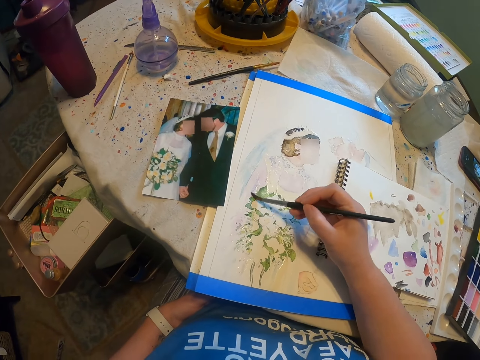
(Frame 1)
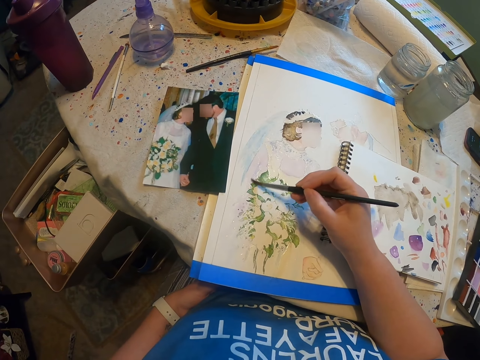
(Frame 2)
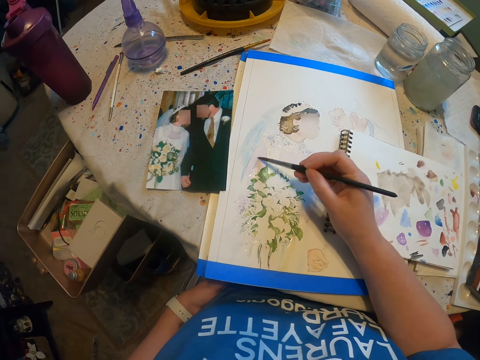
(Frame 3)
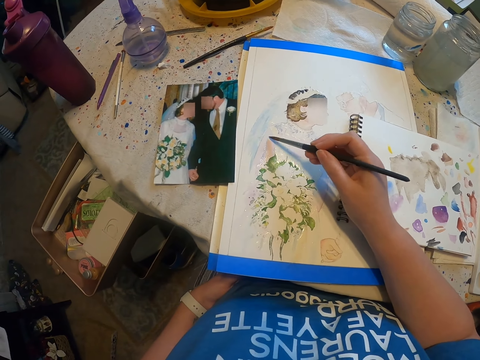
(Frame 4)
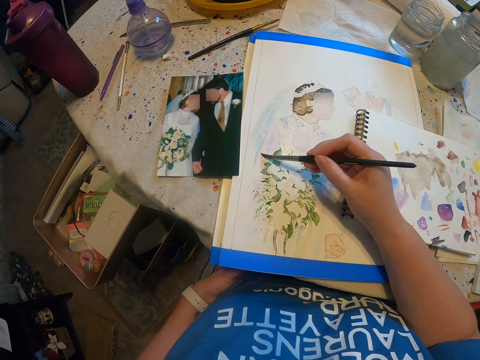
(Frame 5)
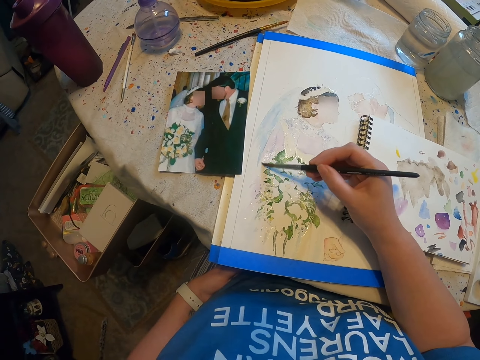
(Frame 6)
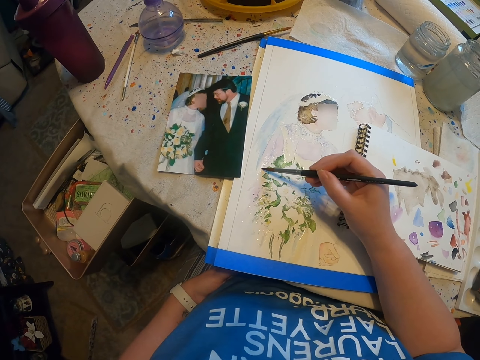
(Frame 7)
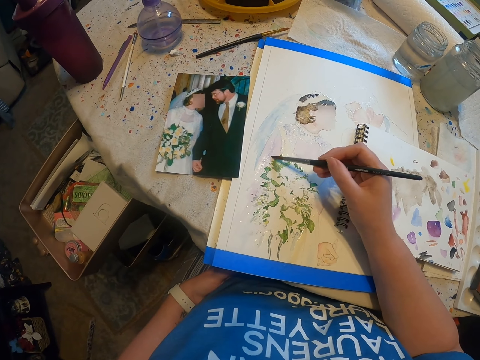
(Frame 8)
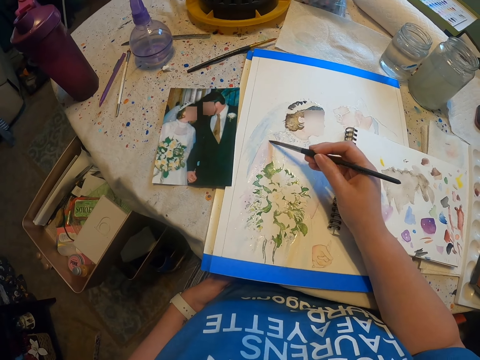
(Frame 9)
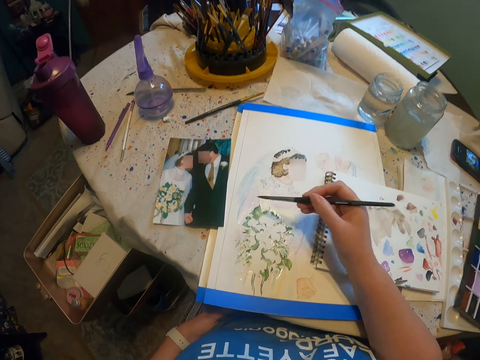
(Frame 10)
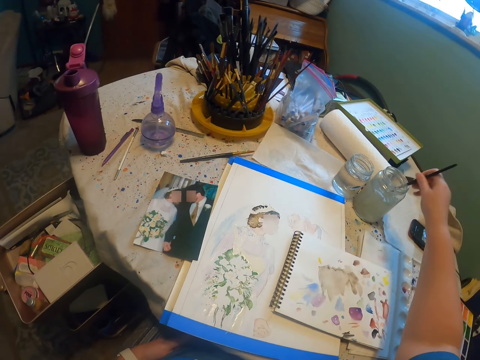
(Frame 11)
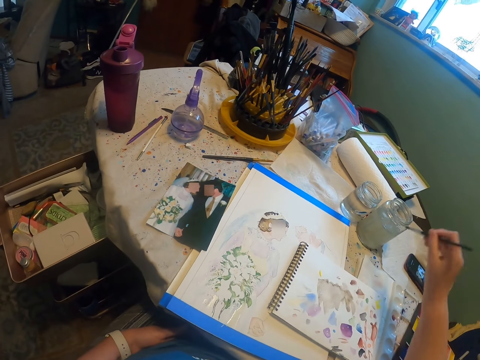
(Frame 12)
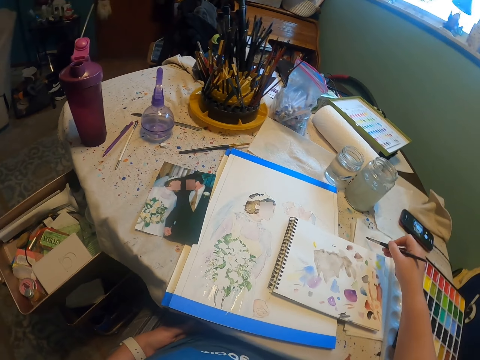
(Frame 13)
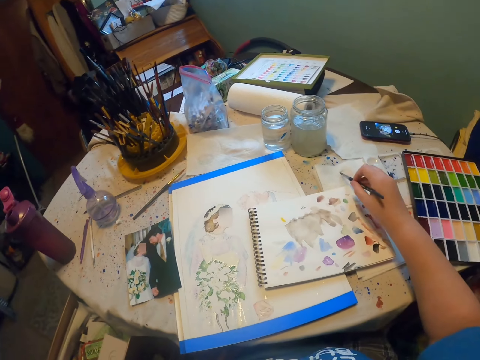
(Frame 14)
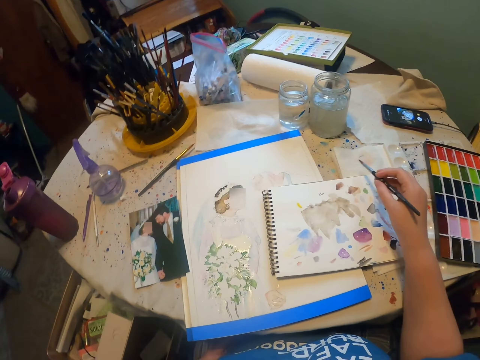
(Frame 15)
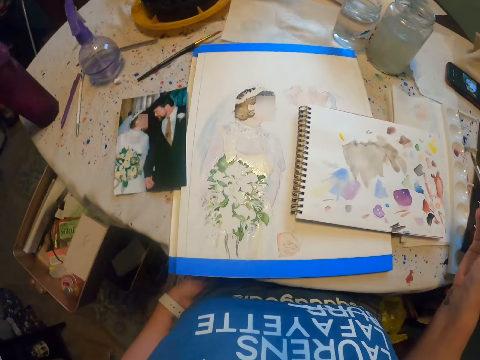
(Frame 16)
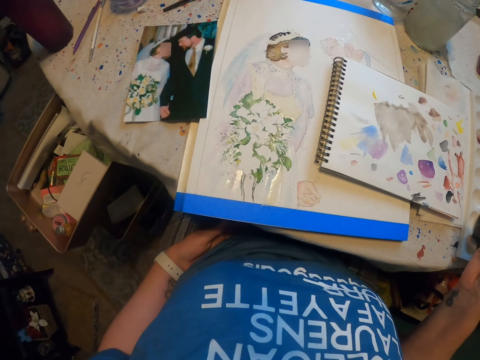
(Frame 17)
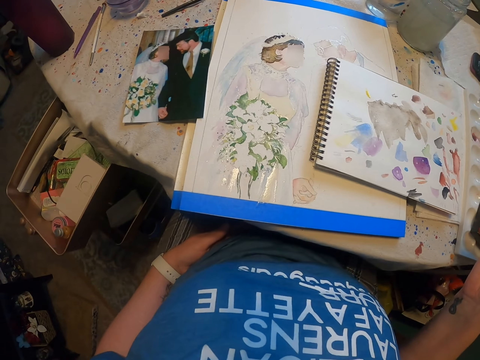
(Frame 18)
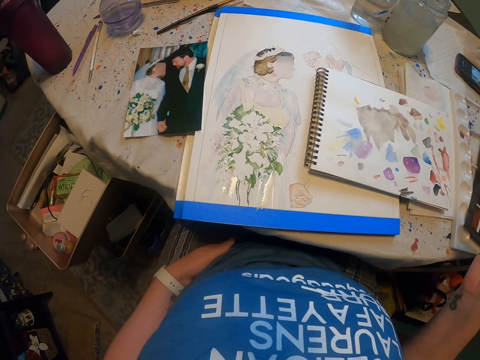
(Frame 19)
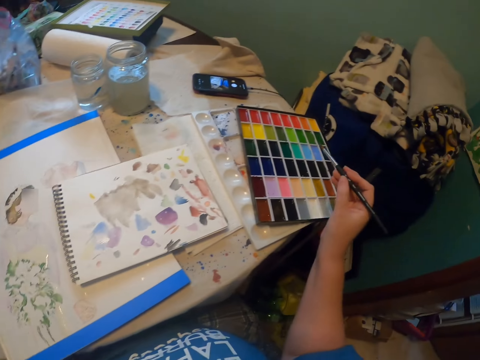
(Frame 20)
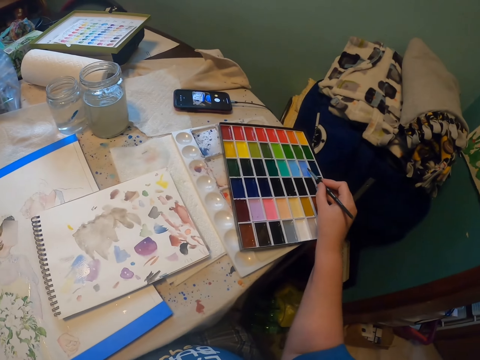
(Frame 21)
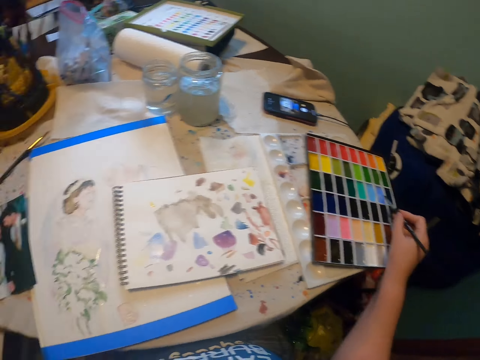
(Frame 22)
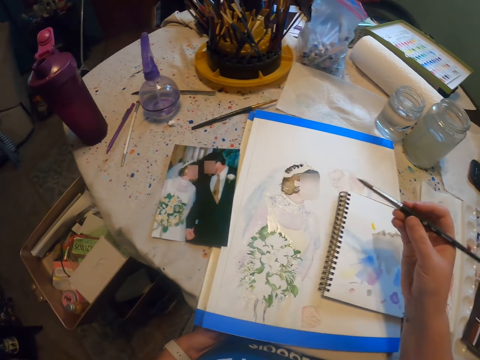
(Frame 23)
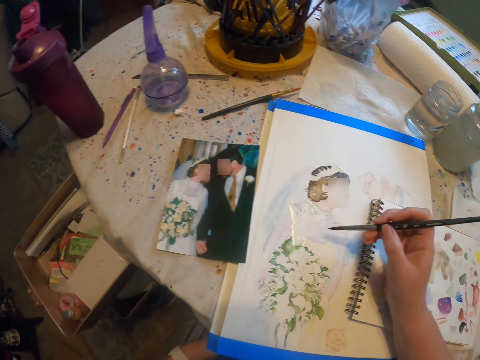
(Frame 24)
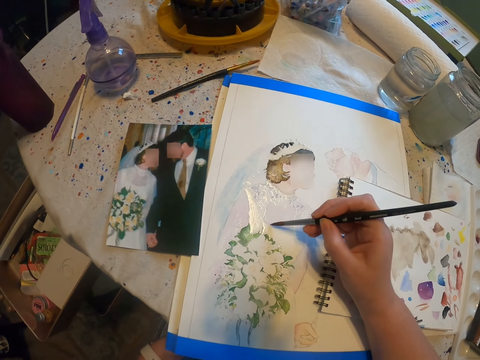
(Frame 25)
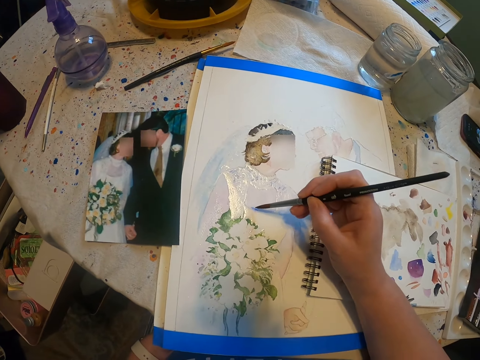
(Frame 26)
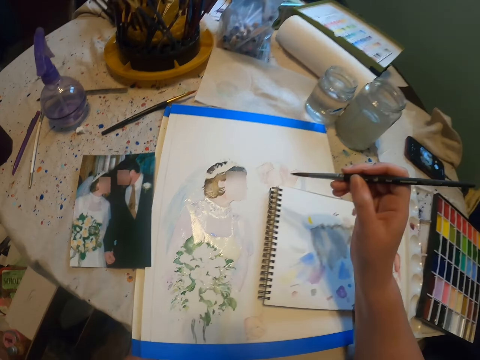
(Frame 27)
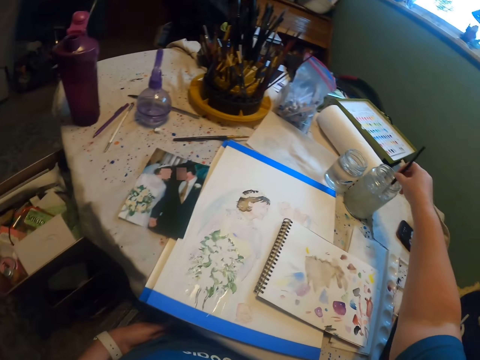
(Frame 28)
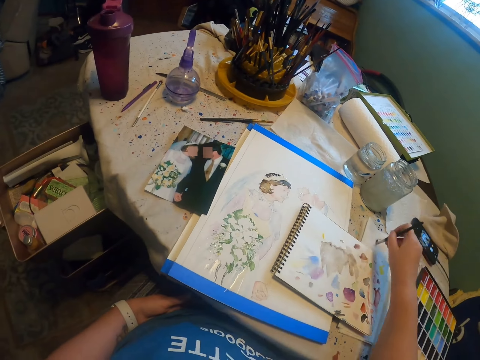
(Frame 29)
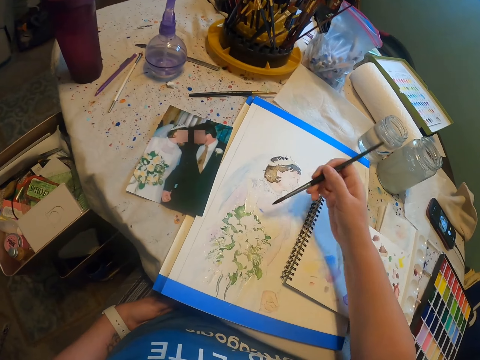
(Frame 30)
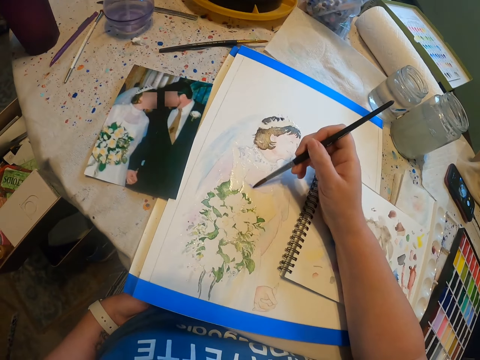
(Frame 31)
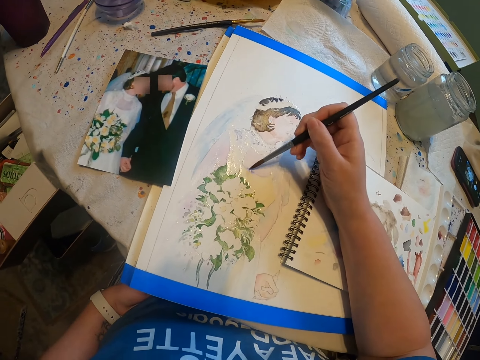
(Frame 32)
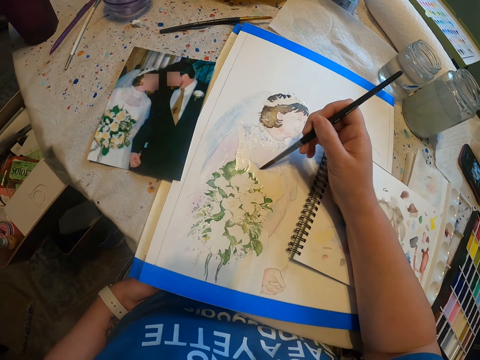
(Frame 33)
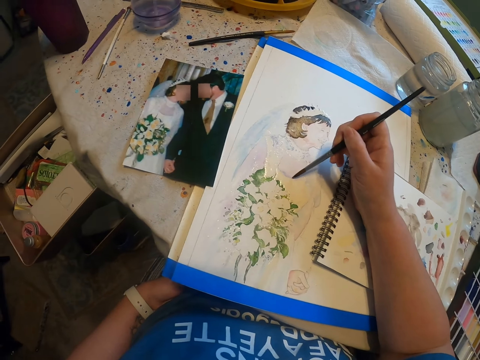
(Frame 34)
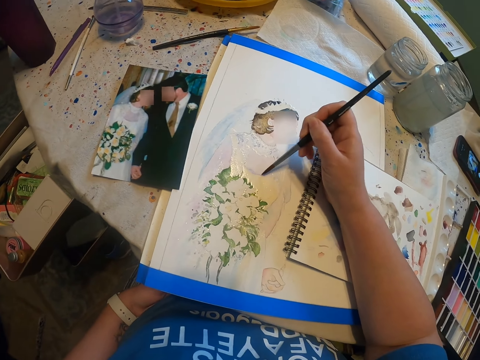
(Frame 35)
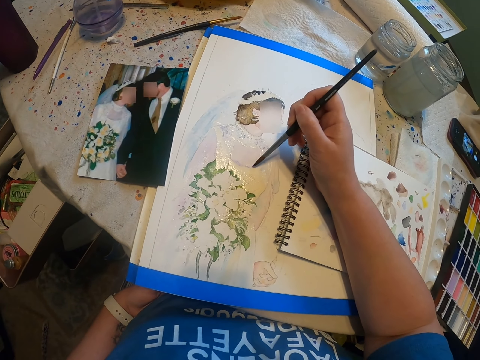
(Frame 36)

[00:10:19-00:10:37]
The camera wearer dips the brush in a container. They paint a craft paper with a paint brush. They rinse the paint brush in a tin. They wipe the paint brush on a tissue paper. They lift the brush up. They look around a room. They scoop paint from a paint pallet. They paint the craft paper with the paint brush. They rinse the paint brush in the tin. They paint the craft paper with the paint brush.

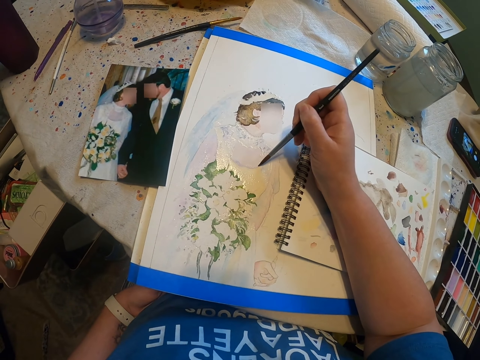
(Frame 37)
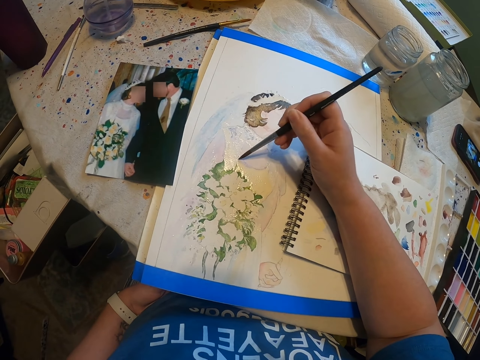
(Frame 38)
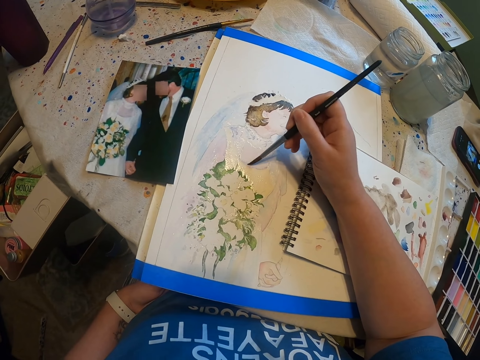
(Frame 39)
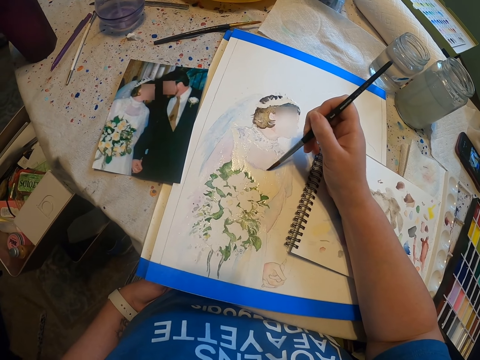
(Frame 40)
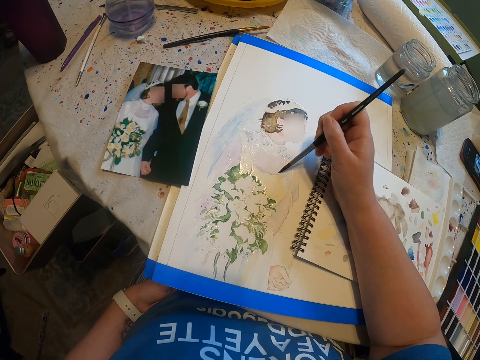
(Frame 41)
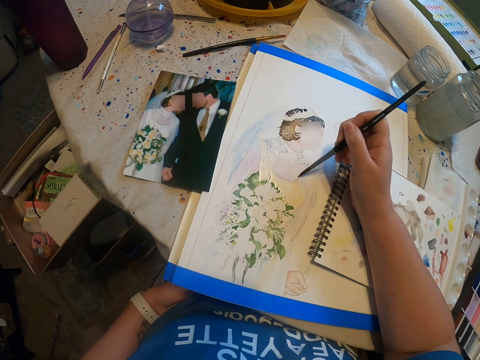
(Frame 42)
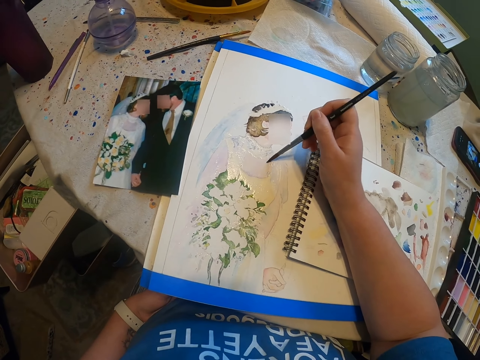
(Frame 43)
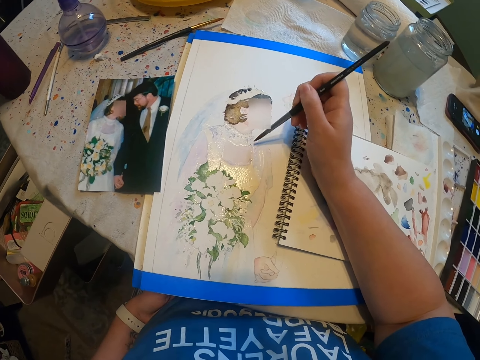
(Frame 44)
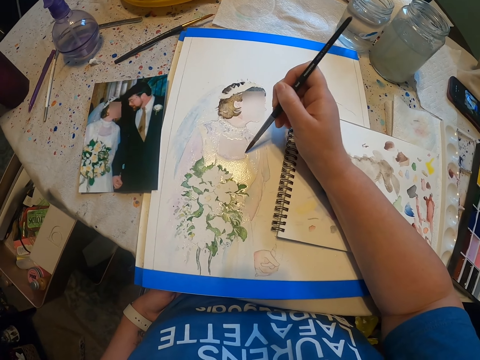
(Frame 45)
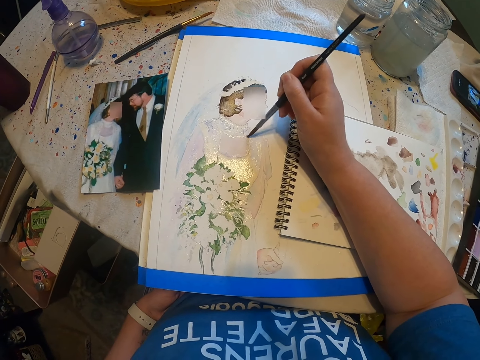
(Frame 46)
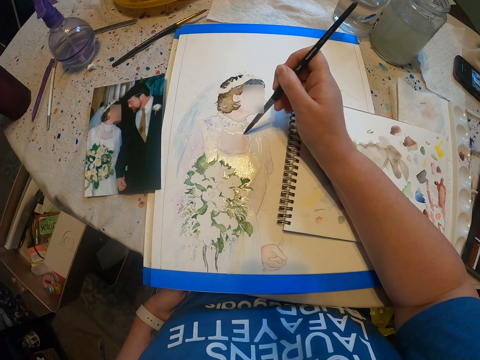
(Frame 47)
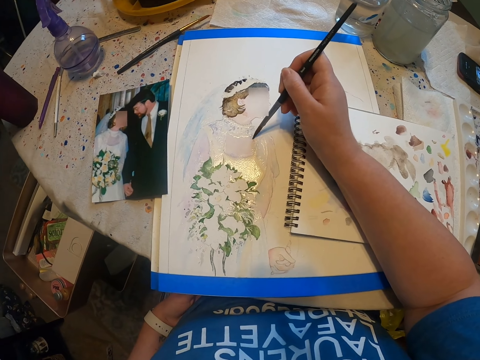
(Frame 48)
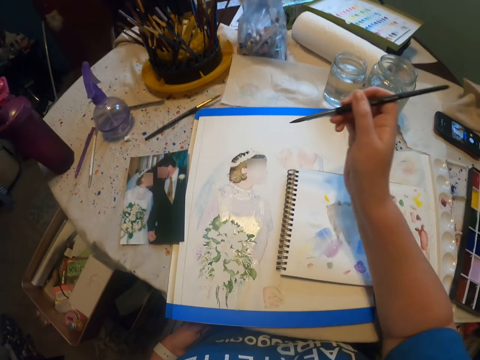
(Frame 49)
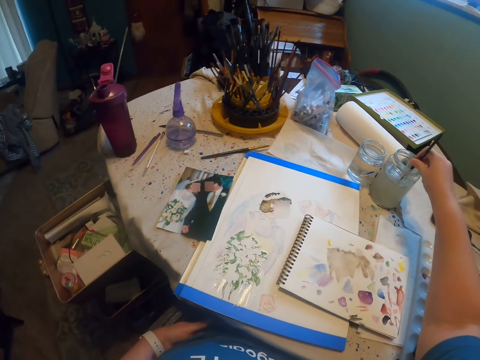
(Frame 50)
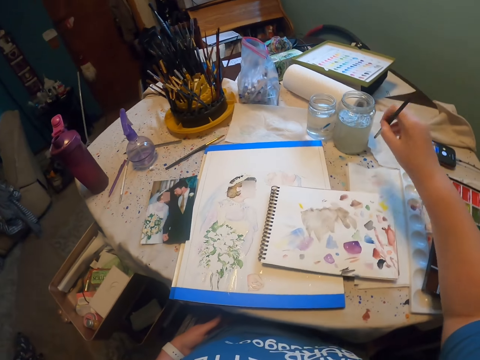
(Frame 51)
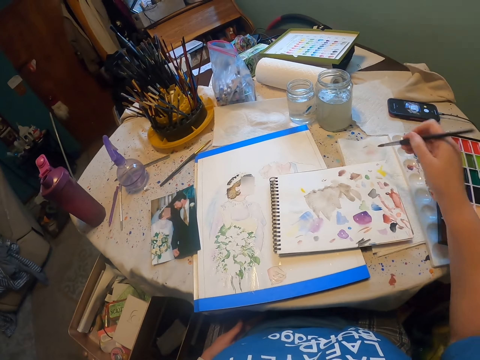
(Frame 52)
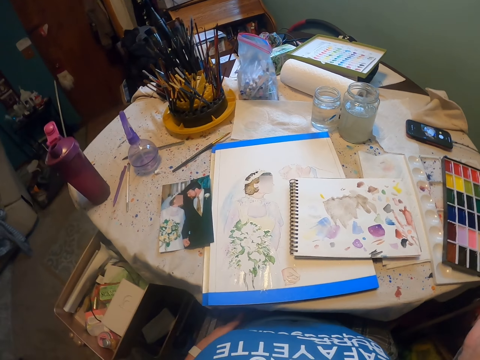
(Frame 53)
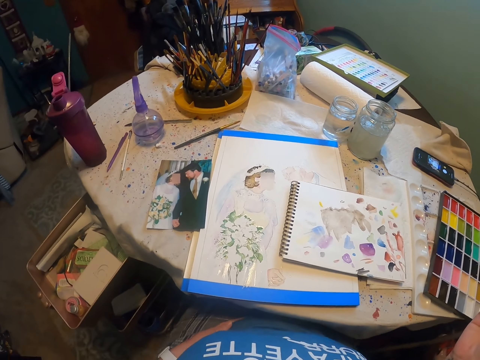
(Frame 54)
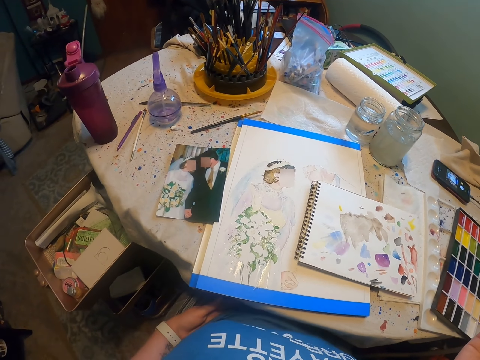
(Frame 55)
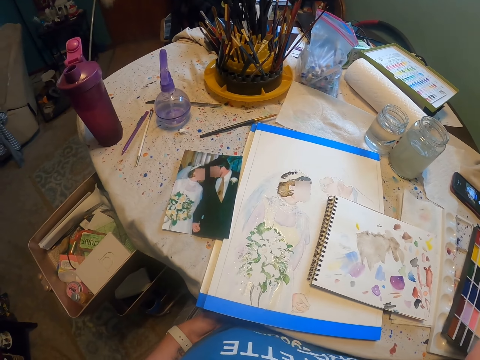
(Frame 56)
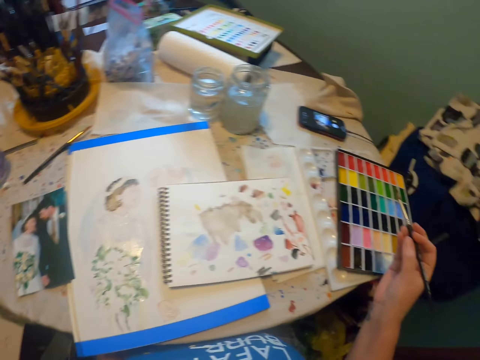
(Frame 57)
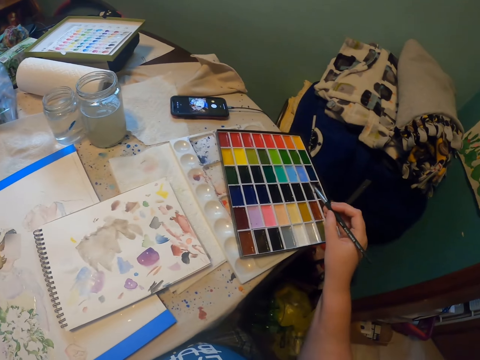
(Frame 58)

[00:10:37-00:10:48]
The camera wearer rinses a paint brush in a tin. They look around a room. They dip the brush in paint.
